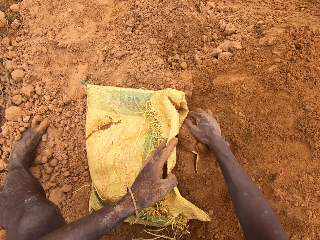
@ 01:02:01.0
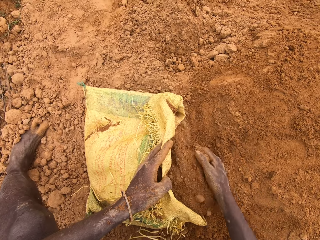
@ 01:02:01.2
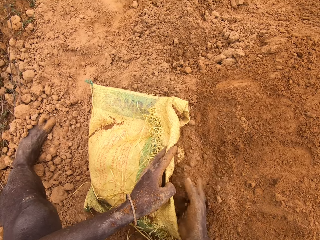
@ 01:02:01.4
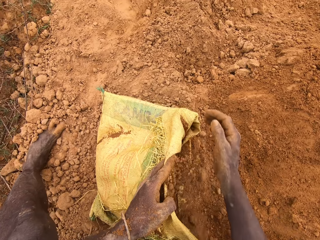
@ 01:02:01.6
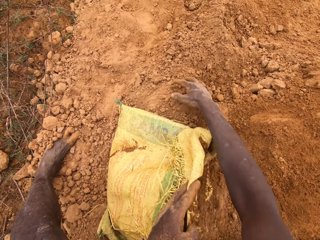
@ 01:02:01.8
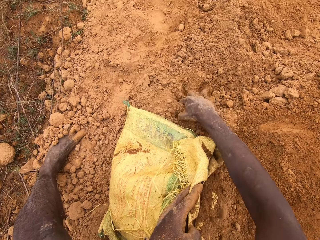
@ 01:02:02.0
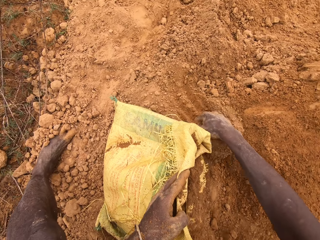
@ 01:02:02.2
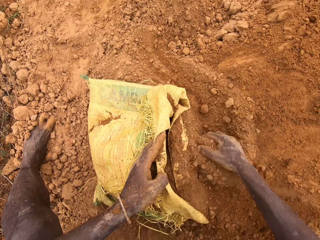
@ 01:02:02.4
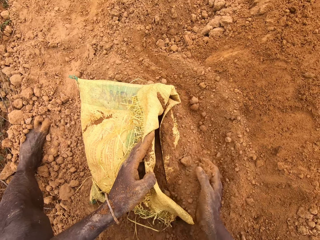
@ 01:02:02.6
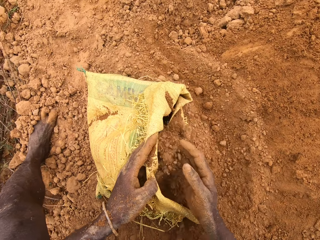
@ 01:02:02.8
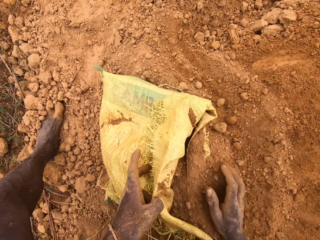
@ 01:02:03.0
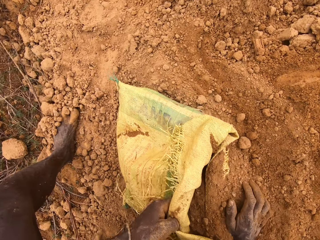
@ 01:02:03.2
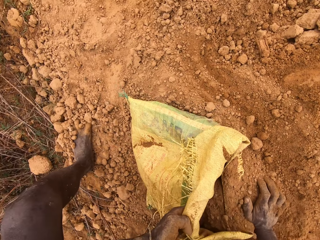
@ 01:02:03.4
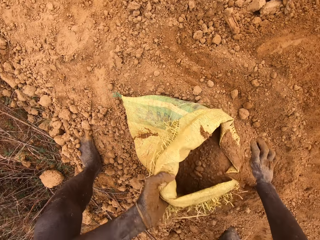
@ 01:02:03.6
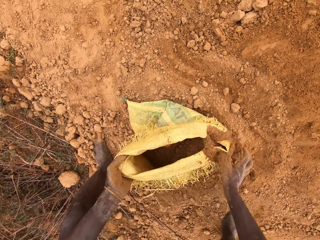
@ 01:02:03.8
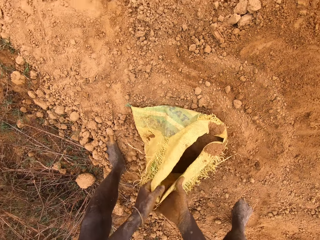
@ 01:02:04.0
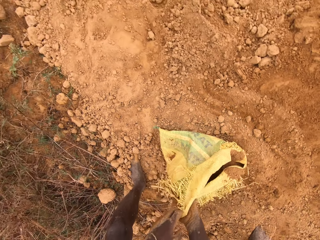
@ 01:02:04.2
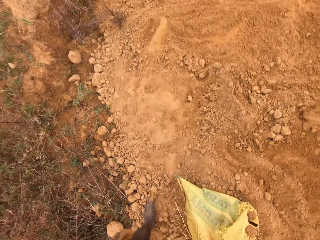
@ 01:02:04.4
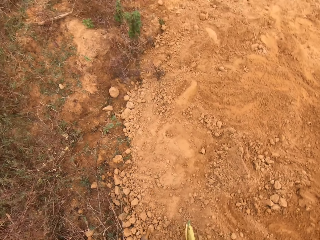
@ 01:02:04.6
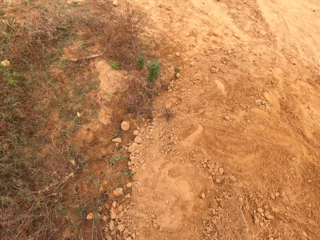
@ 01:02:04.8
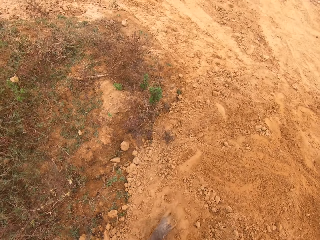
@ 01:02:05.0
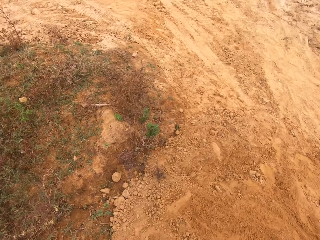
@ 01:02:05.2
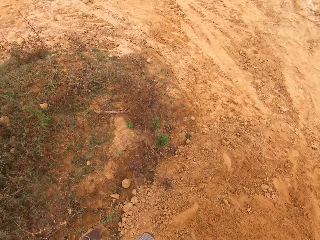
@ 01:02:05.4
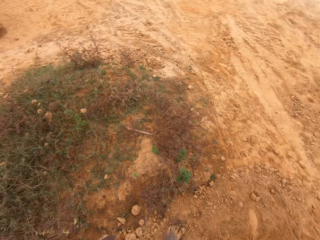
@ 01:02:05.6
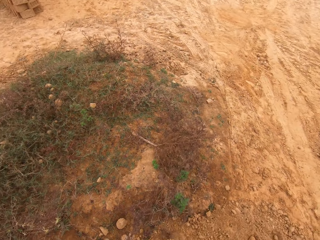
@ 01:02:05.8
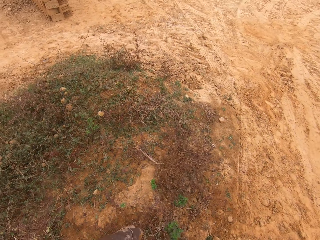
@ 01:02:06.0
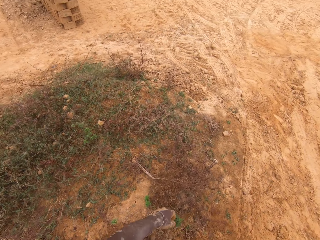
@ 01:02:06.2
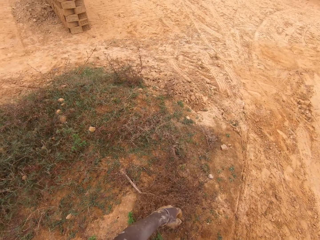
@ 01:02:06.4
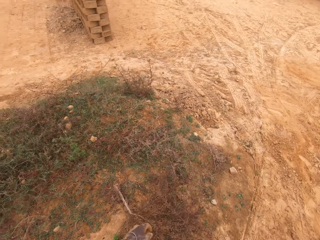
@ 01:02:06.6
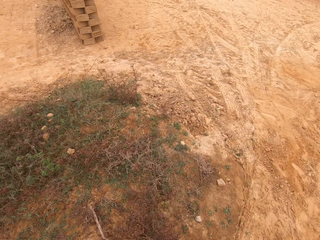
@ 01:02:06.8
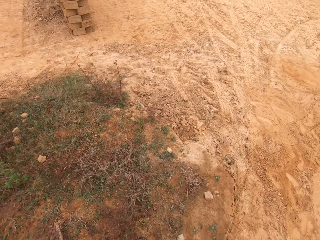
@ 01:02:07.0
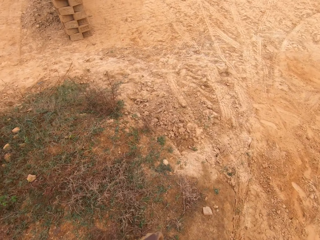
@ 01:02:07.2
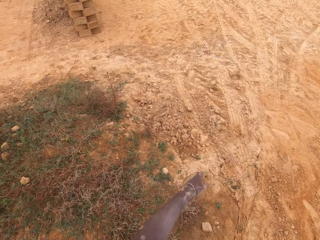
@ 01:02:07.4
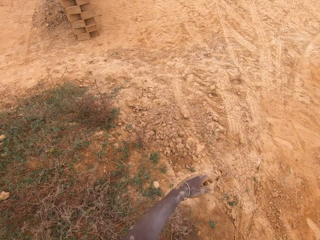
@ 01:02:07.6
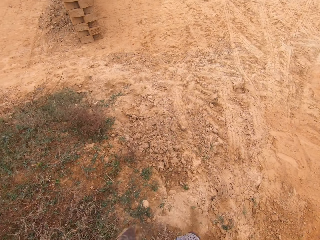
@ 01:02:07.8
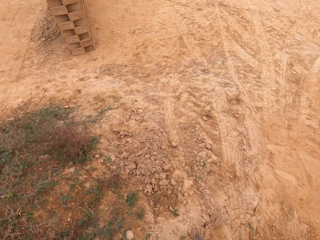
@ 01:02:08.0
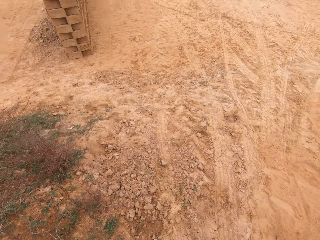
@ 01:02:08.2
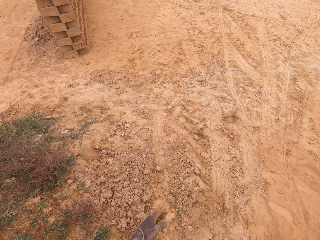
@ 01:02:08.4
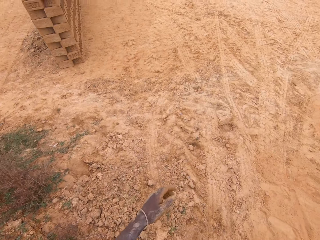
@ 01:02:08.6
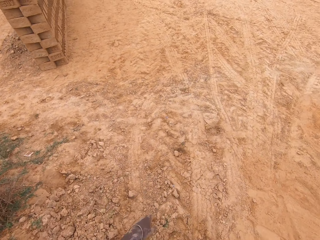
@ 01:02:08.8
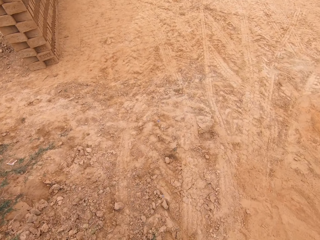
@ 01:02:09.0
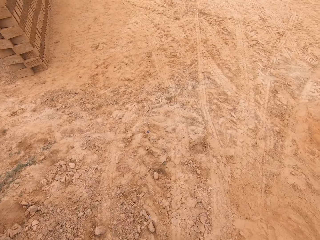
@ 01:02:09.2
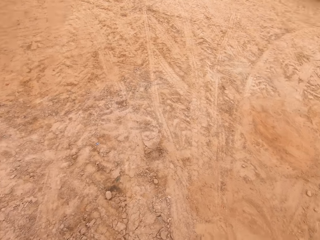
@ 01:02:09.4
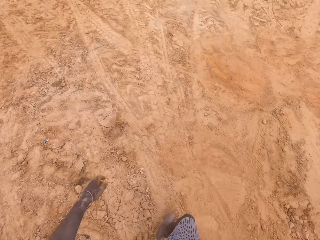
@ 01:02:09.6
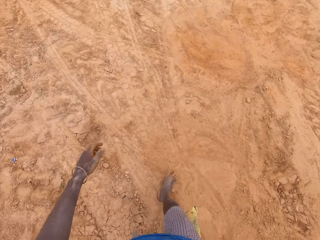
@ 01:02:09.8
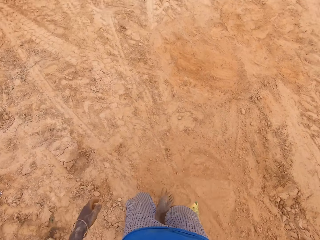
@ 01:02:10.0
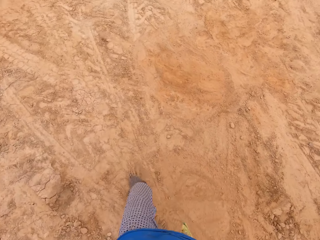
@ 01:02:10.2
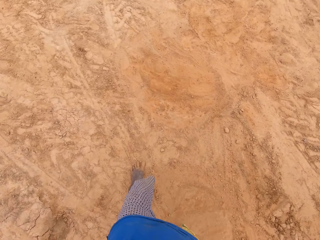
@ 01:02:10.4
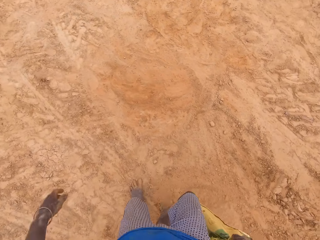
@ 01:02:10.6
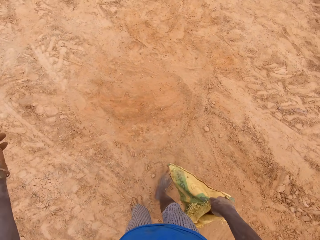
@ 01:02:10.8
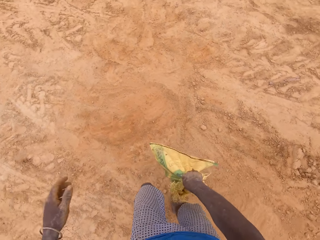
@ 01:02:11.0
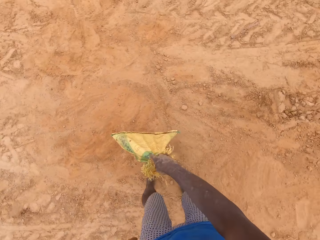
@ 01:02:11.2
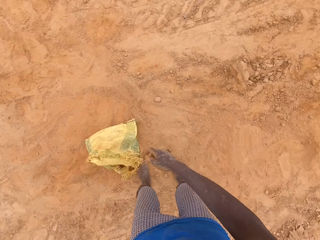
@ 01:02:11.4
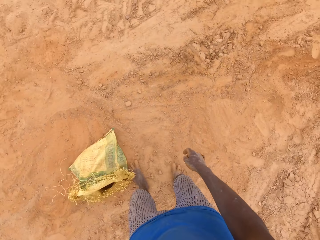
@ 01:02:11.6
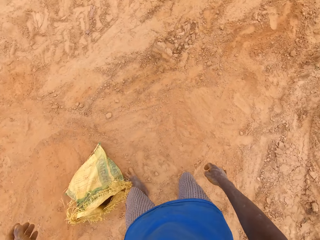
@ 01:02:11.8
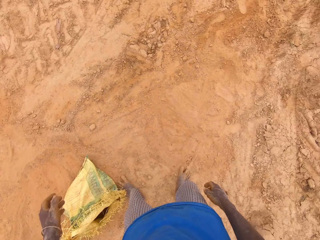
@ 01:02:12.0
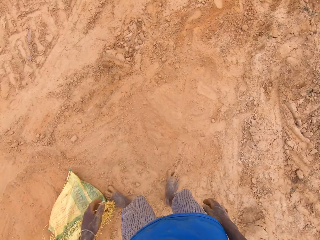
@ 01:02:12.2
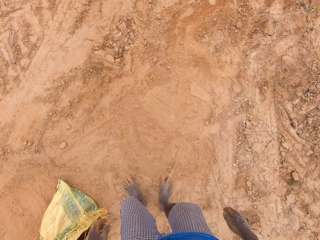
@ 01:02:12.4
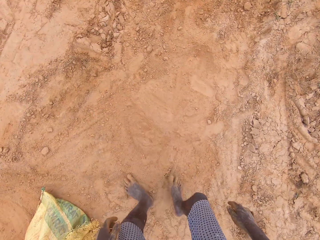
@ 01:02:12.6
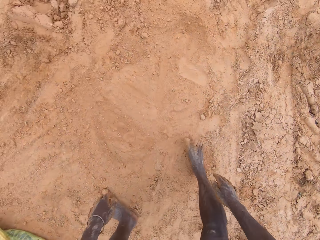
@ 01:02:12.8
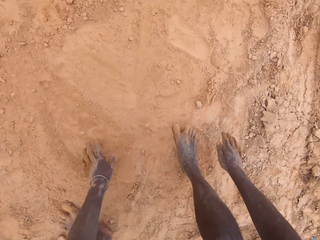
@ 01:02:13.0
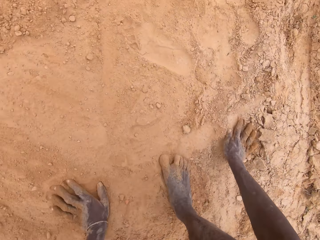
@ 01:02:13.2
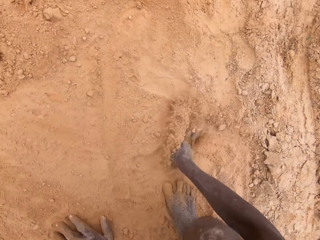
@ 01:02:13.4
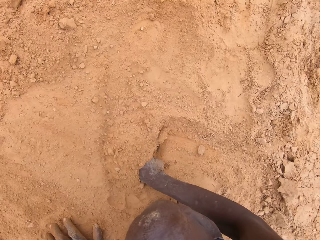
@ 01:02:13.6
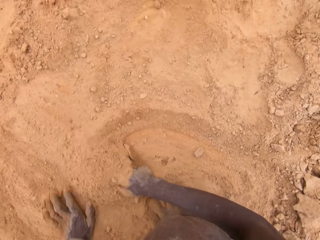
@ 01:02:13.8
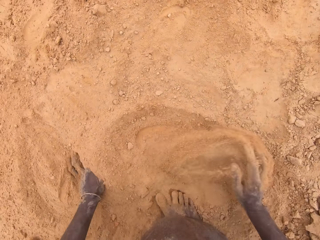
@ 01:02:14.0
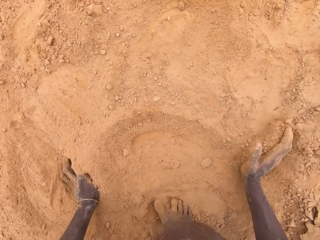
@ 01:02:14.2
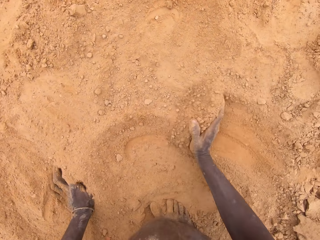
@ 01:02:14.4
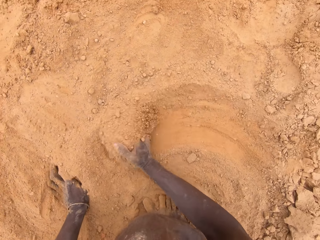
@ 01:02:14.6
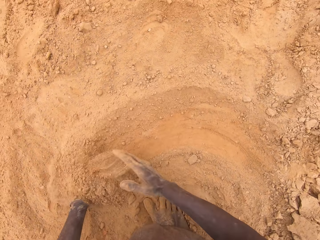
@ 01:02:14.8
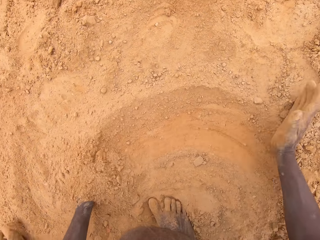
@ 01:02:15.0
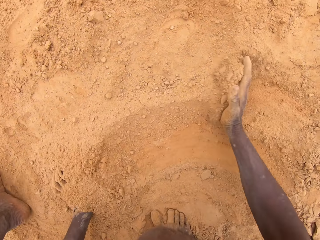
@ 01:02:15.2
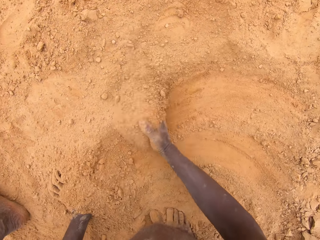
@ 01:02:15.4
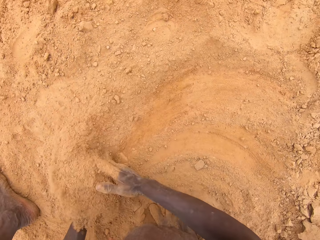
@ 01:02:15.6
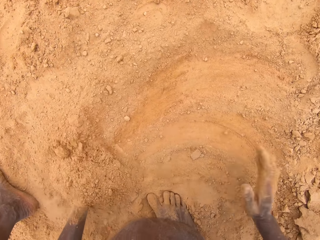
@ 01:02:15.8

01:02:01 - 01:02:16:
The camera wearer carries the sack. They pick up the sack and walk. They drop the sack on the ground. They gather soil on the ground.

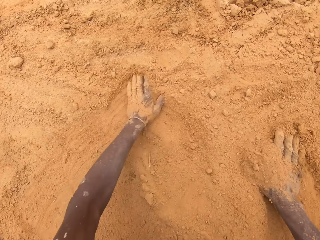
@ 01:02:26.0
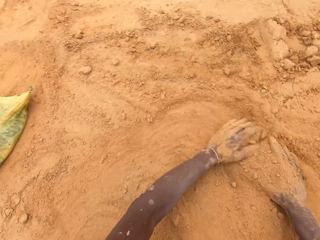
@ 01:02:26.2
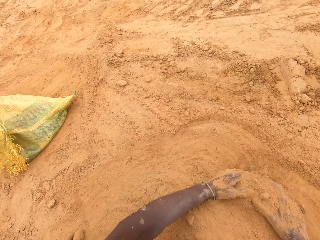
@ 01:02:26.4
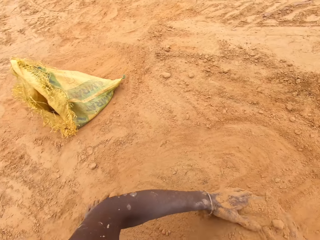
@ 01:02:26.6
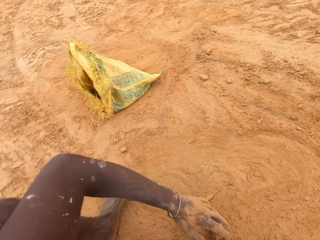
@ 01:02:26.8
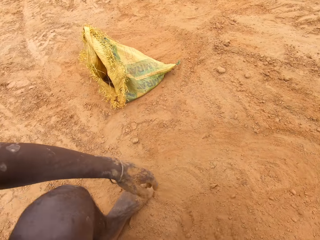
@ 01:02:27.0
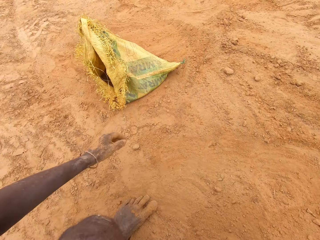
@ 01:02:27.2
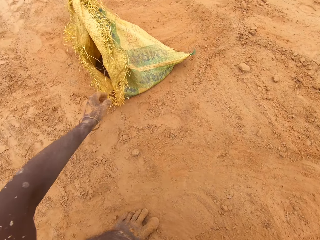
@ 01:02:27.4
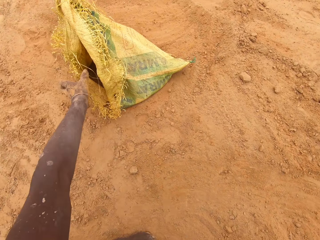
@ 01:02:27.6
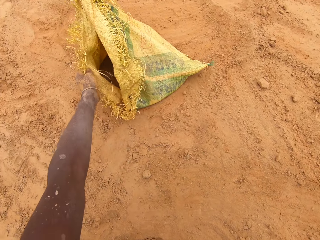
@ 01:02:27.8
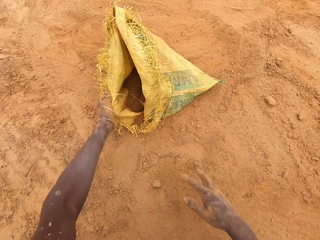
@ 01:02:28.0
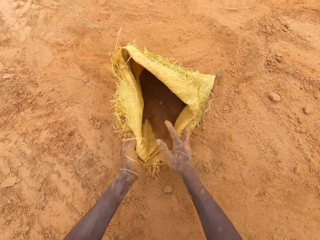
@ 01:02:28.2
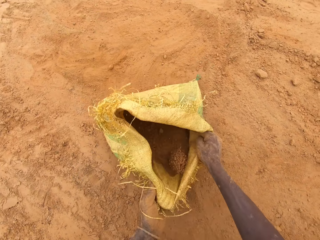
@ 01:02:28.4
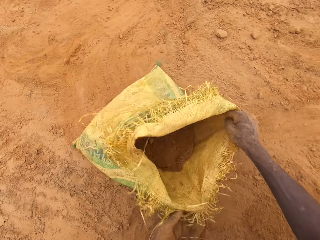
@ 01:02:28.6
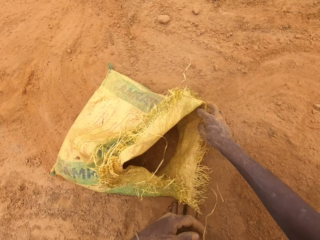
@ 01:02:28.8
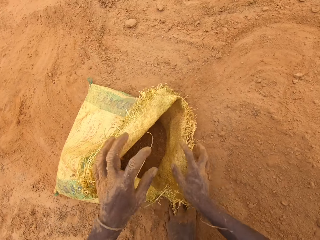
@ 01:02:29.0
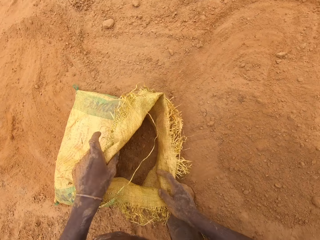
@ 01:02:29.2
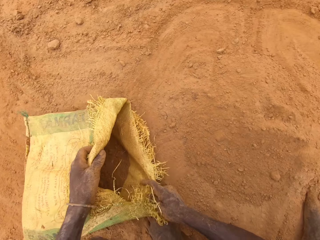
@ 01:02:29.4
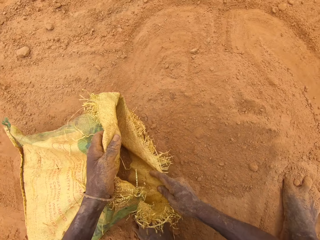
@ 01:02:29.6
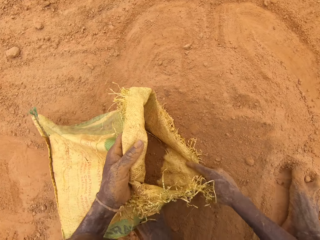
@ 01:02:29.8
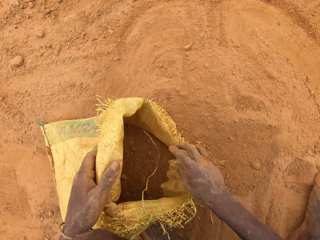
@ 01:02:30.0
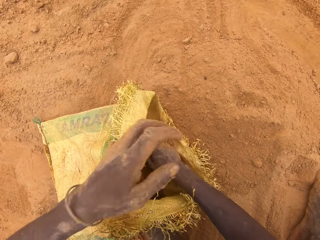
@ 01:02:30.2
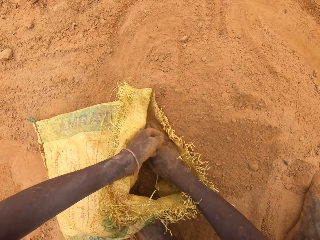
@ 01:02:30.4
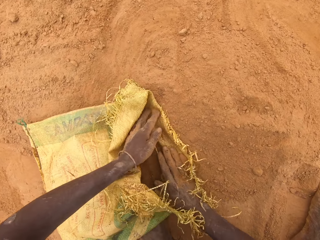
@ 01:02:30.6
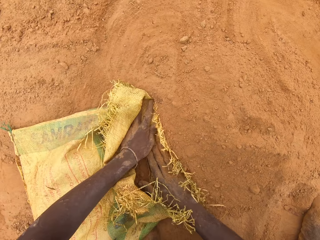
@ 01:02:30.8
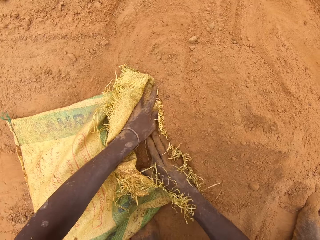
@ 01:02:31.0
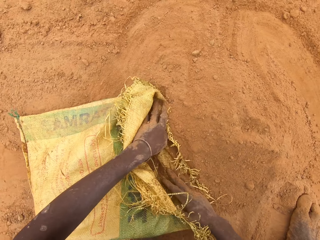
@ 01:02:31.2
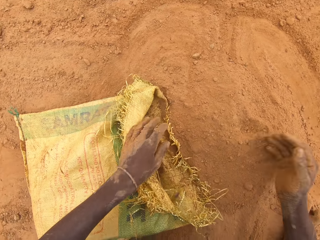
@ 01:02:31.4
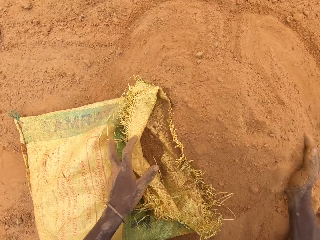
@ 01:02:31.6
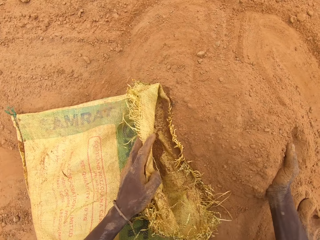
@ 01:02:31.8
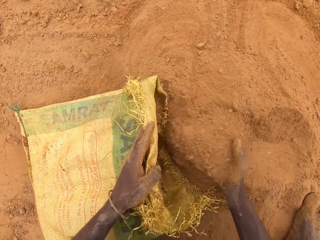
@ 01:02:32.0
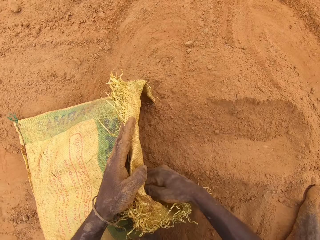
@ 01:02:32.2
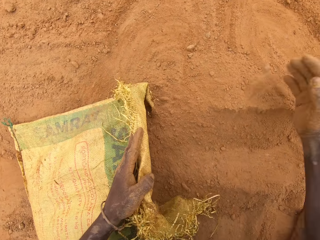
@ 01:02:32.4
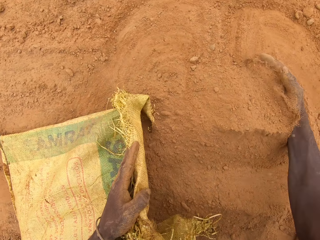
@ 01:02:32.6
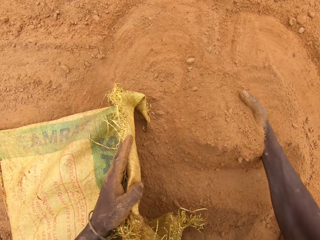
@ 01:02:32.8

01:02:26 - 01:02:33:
The camera wearer drags the sack on the ground. They open the sack. They scrub soil into the sack and put soil in the sack.
